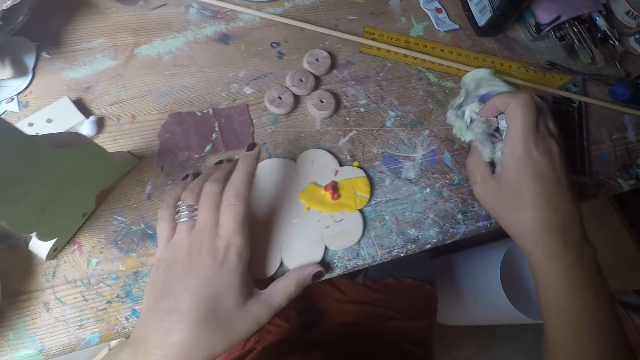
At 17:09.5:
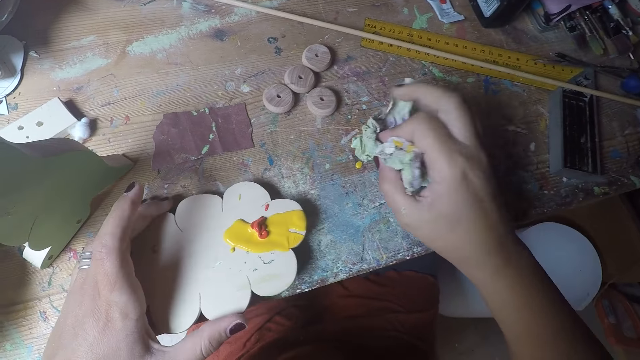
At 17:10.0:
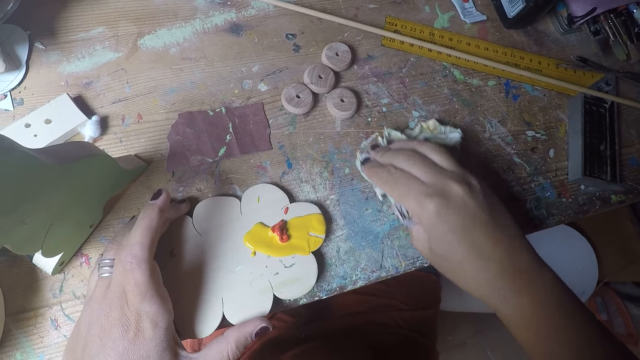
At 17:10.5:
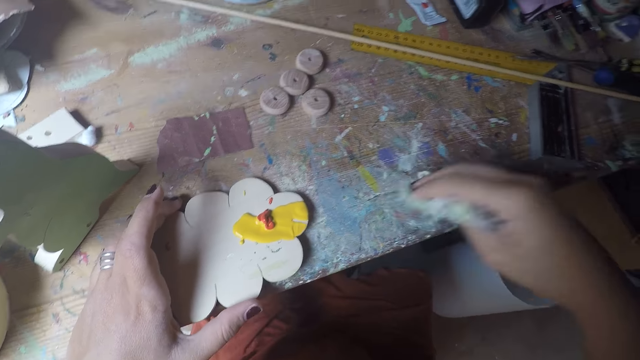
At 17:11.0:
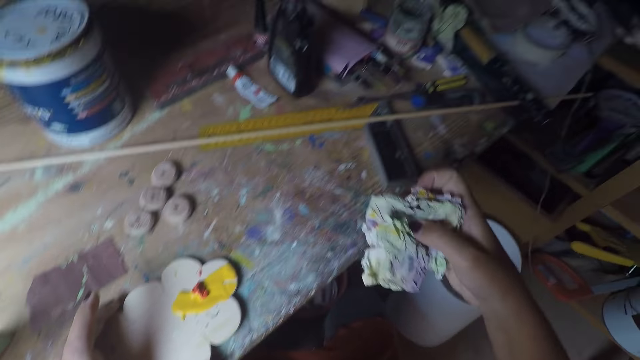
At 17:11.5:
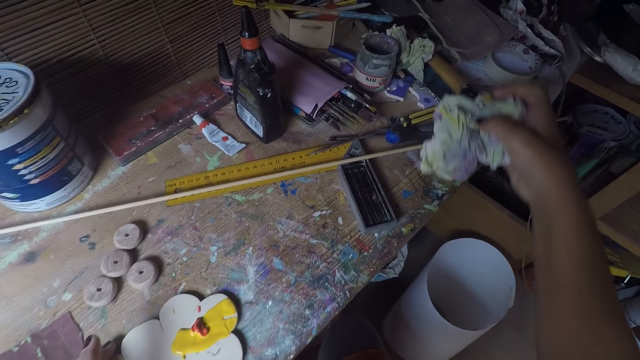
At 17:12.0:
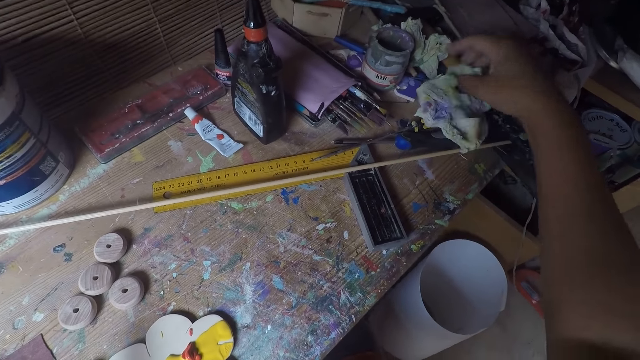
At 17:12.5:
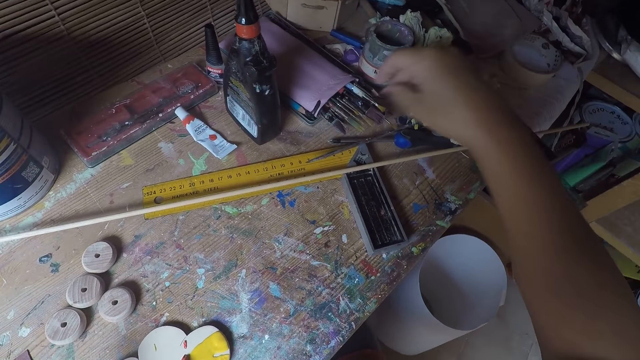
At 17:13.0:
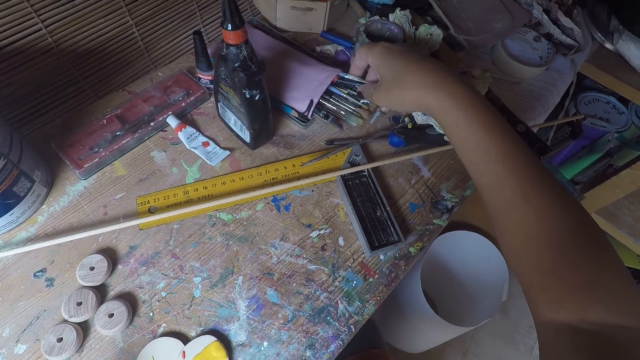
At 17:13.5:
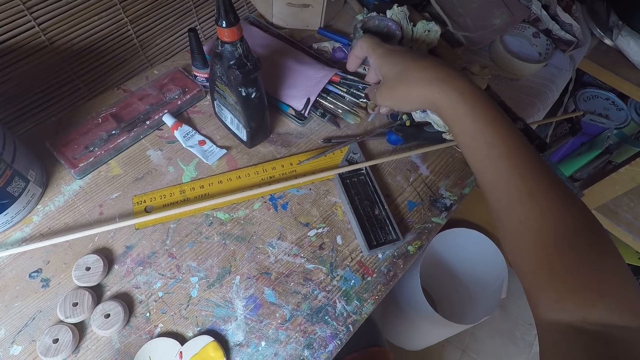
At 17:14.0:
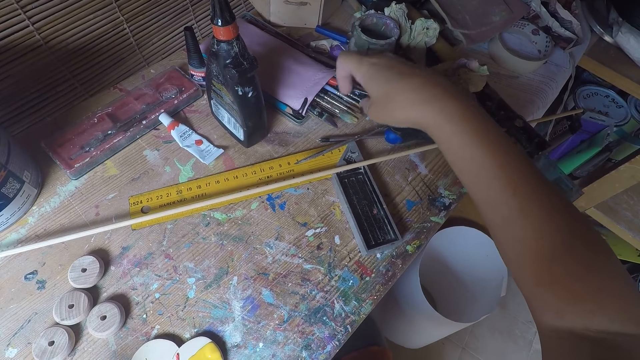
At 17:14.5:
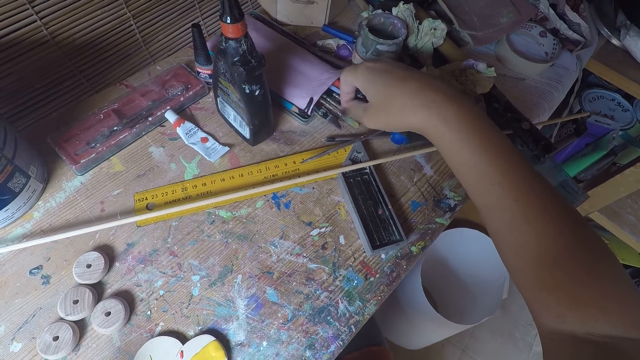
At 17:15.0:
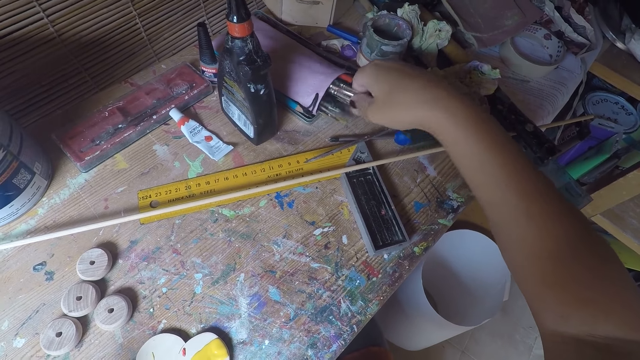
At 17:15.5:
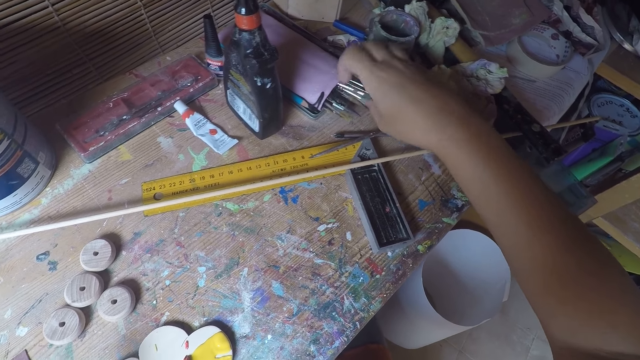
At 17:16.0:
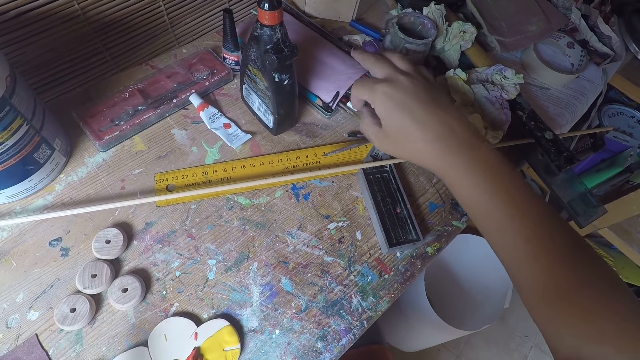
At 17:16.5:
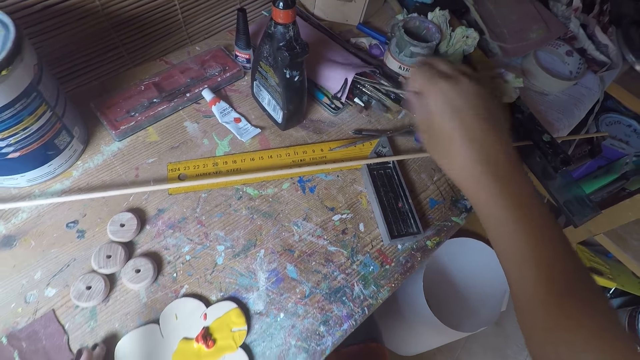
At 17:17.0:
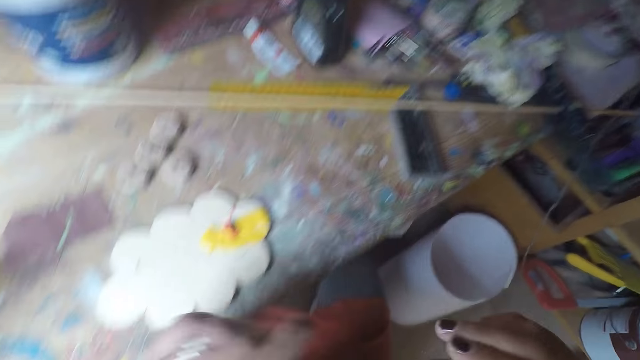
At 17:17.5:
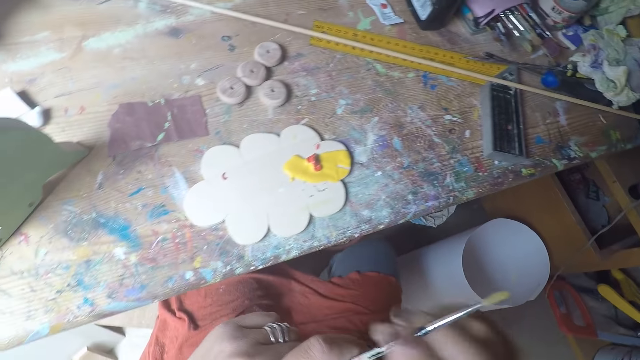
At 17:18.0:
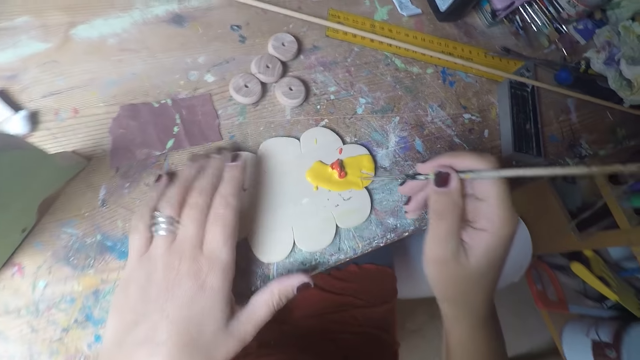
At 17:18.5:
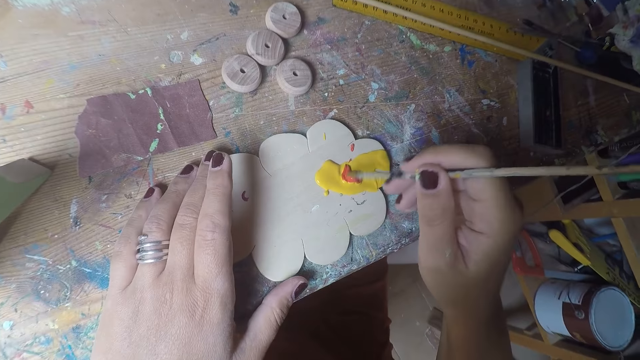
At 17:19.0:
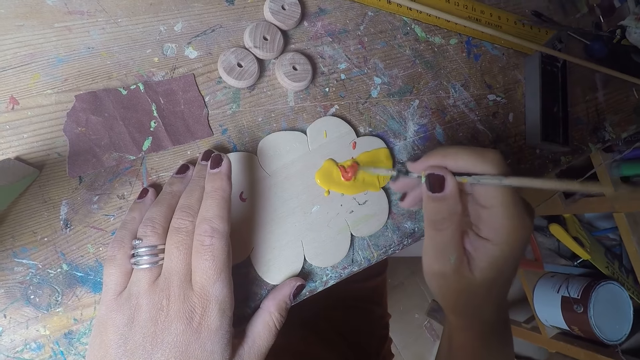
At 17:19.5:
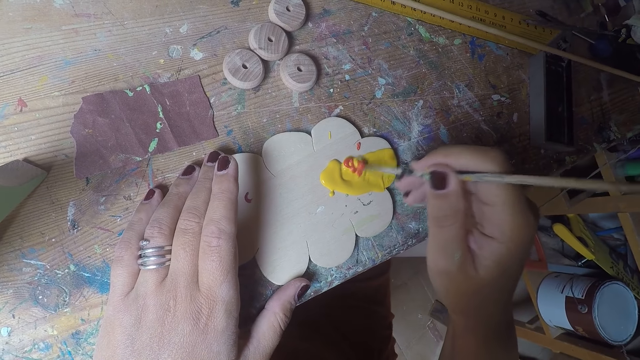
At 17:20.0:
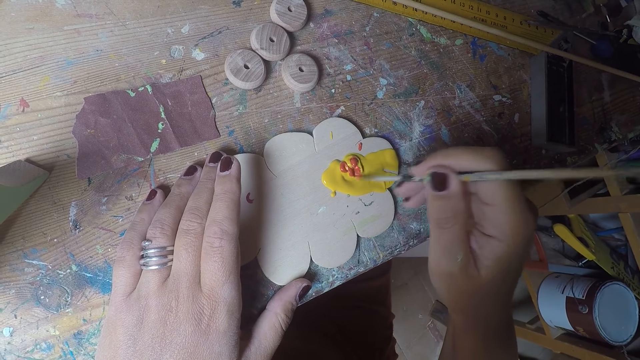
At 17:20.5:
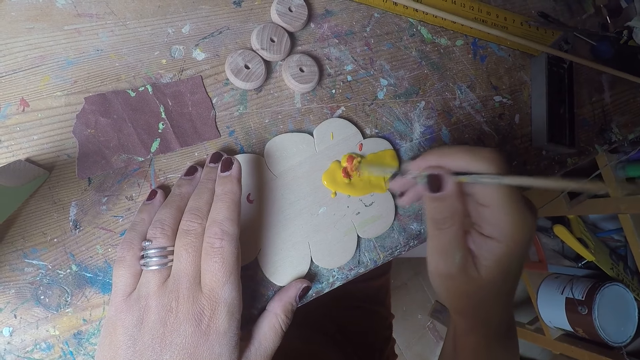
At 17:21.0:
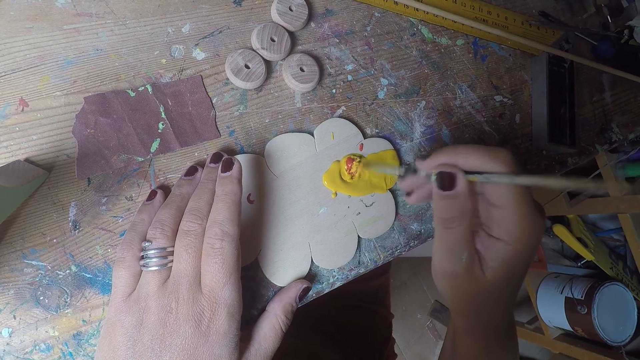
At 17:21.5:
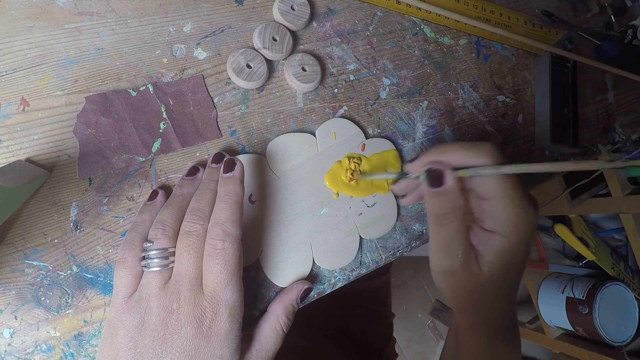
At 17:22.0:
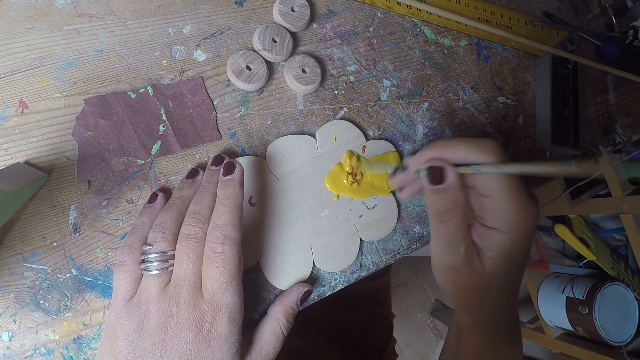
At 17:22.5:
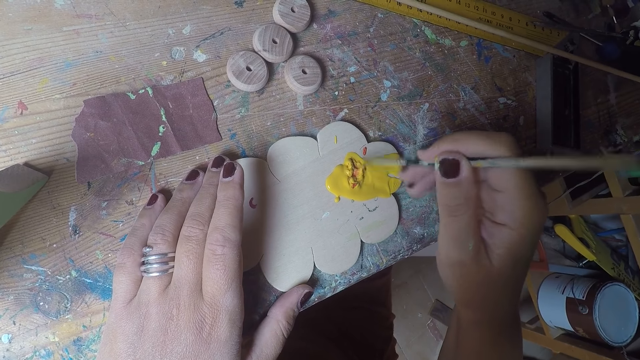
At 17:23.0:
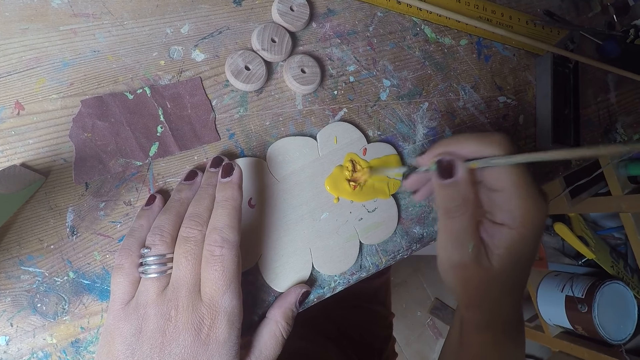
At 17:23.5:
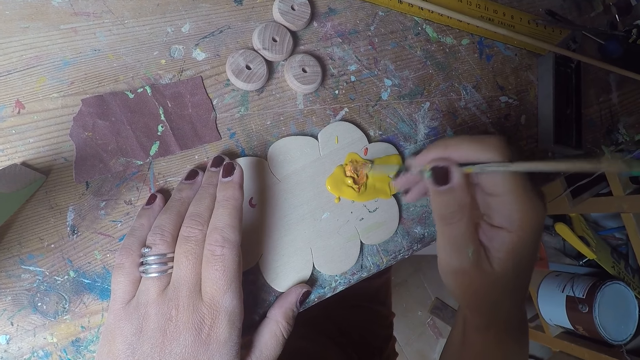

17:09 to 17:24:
The camera wearer picks a tissue on the table. They wipe the table using the tissue. They move a wood craft on the table. They put the tissue on the table. They pick a brush in a brush holder. They carry the paint brush. They stir the paint on the wood craft.

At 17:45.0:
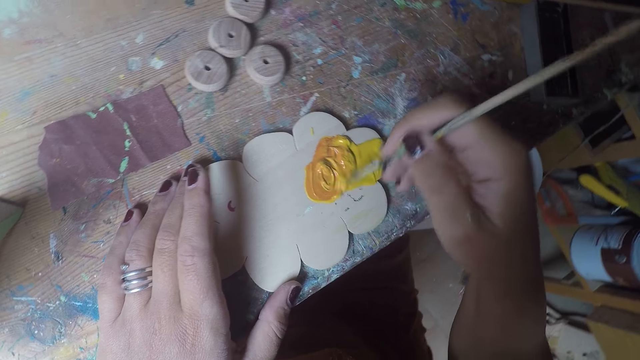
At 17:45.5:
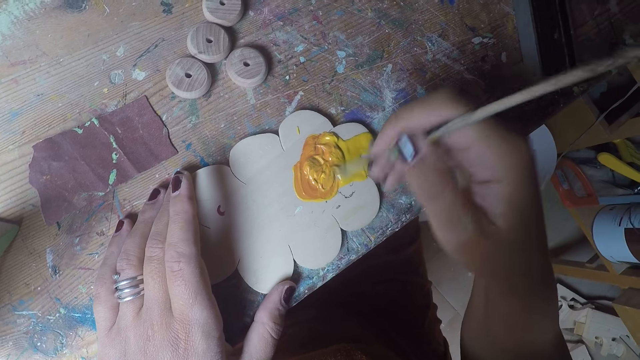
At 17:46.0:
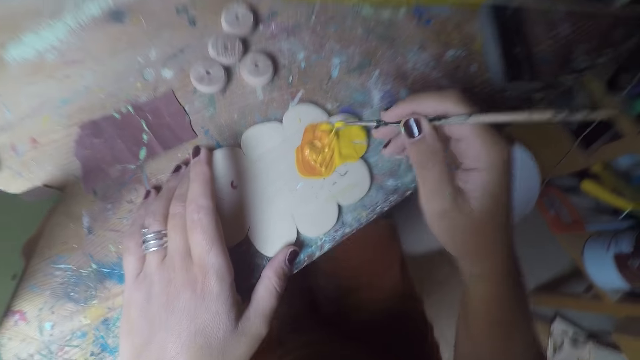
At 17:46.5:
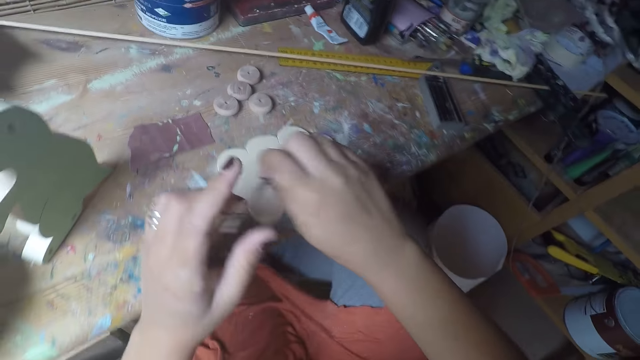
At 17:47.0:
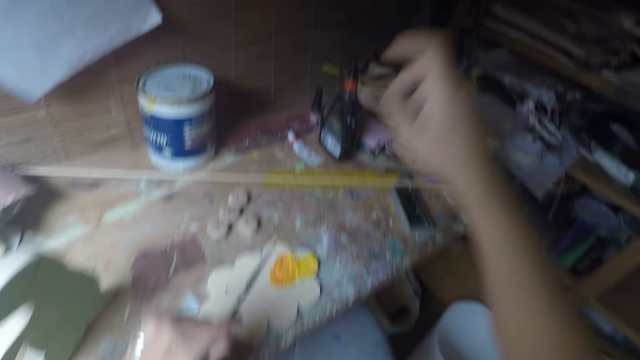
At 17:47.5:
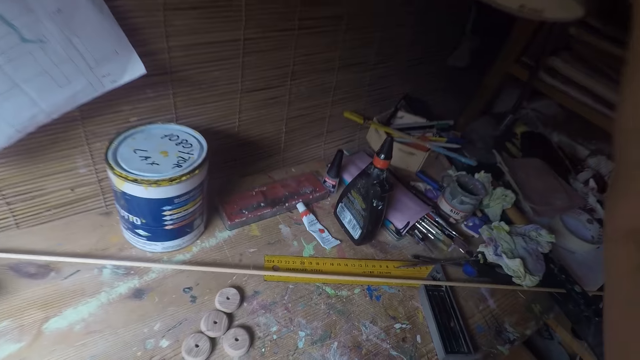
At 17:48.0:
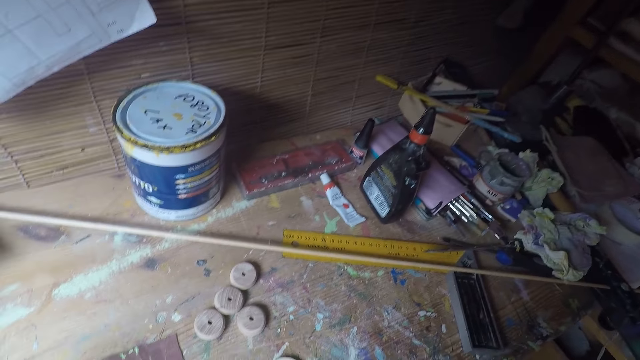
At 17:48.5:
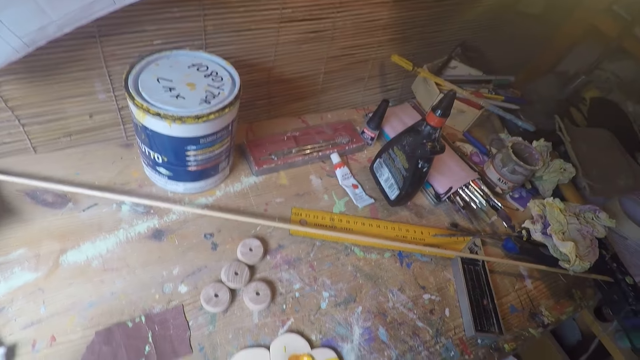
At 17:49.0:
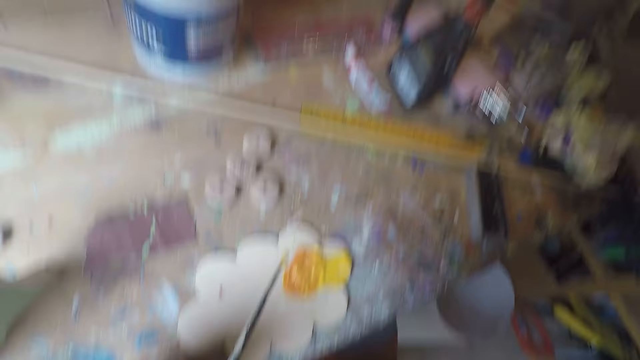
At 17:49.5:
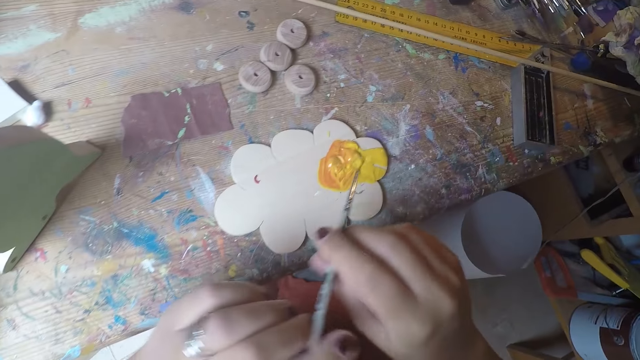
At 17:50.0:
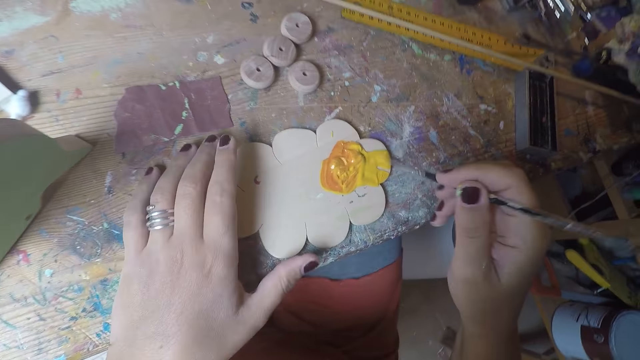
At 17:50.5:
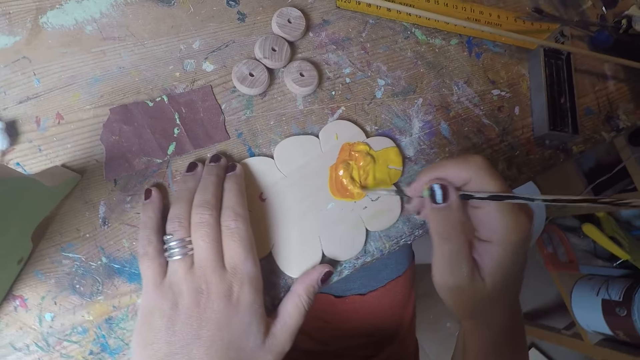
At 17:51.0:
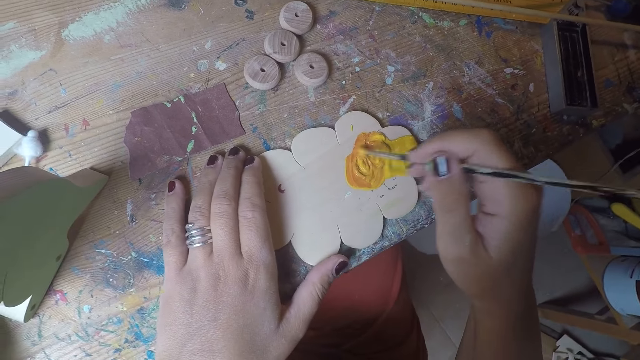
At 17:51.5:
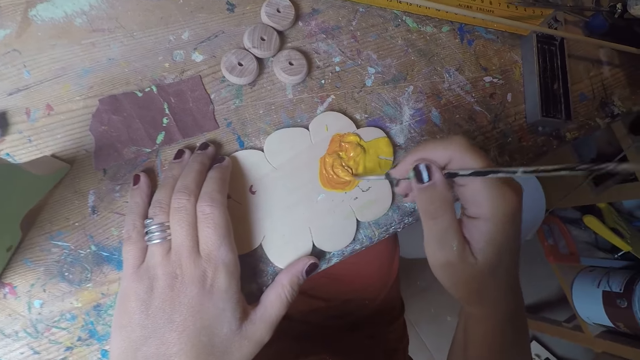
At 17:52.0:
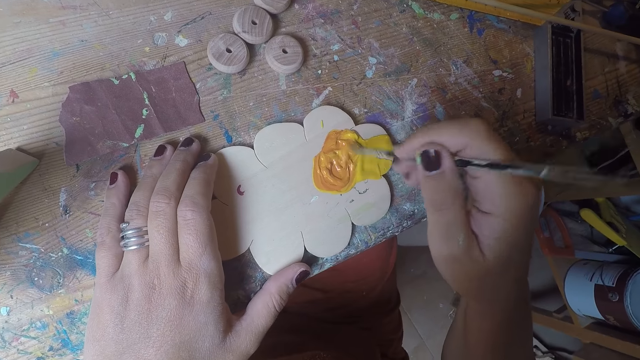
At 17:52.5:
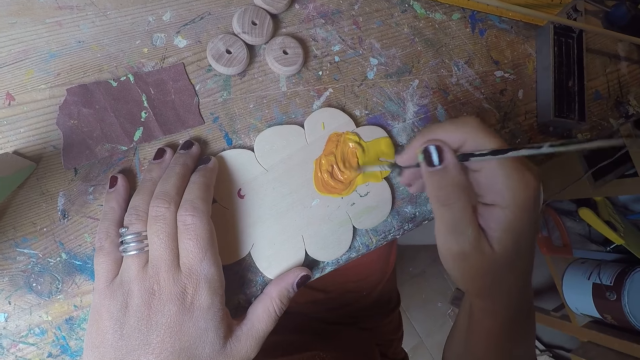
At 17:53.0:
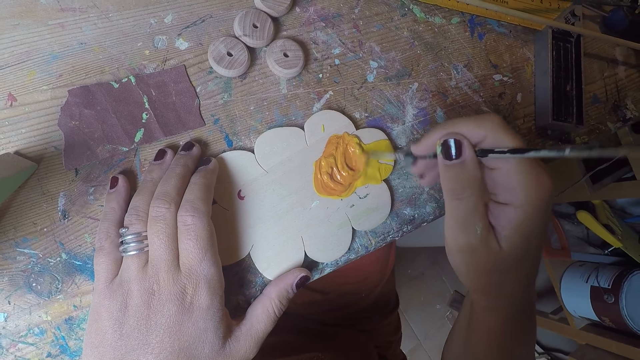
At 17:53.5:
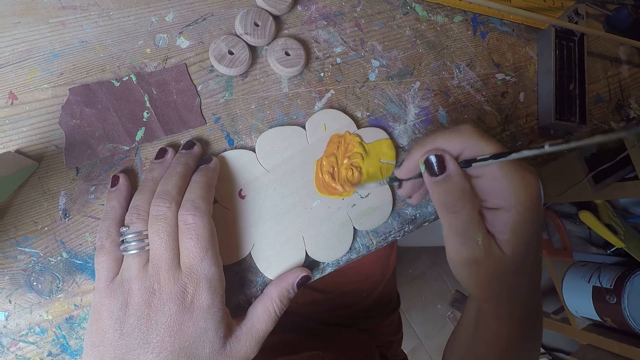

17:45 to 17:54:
The camera wearer moves the brush to the left hand. They switch on lights. They stir the paint on a wood craft.
